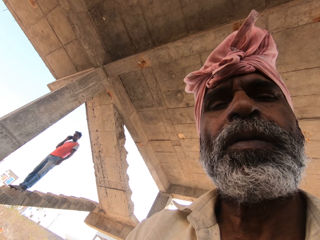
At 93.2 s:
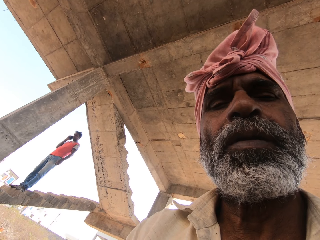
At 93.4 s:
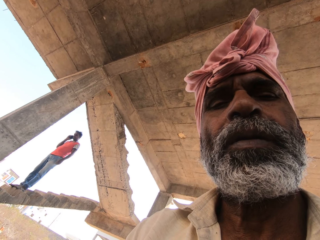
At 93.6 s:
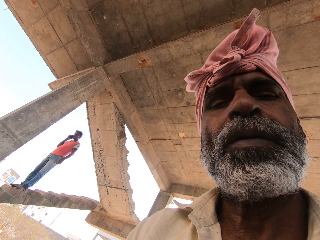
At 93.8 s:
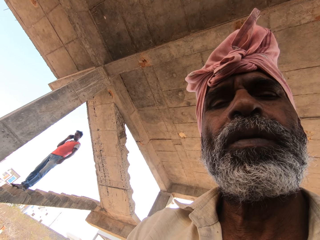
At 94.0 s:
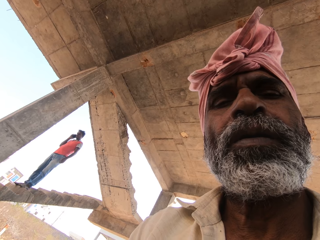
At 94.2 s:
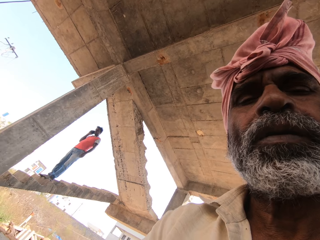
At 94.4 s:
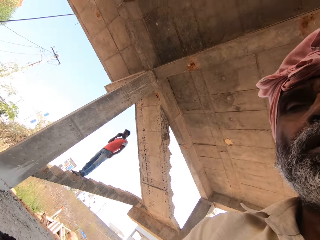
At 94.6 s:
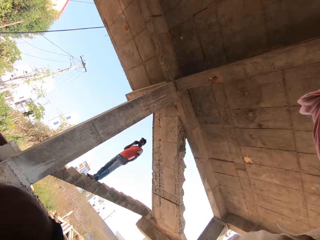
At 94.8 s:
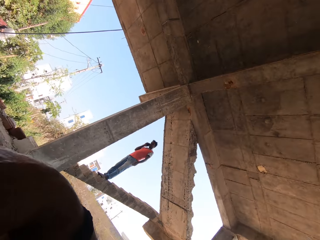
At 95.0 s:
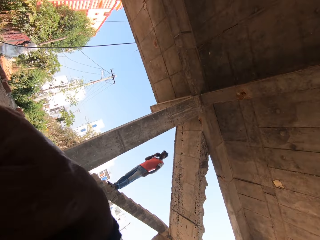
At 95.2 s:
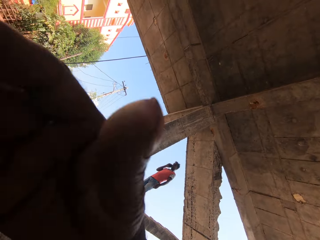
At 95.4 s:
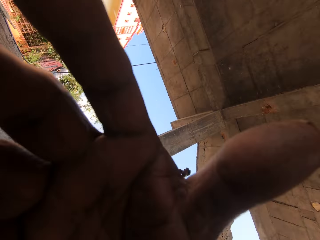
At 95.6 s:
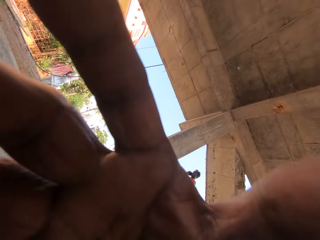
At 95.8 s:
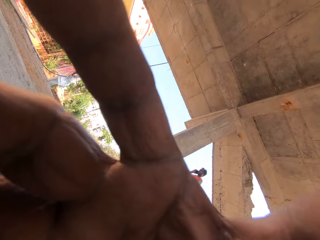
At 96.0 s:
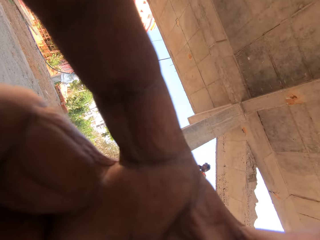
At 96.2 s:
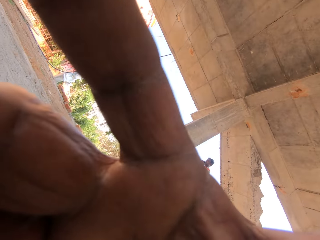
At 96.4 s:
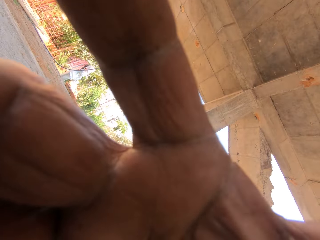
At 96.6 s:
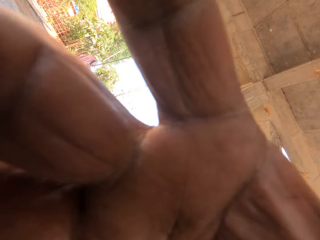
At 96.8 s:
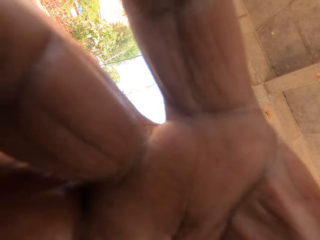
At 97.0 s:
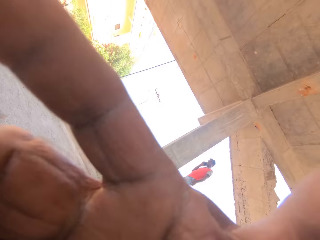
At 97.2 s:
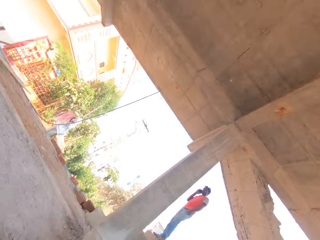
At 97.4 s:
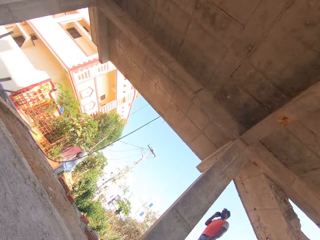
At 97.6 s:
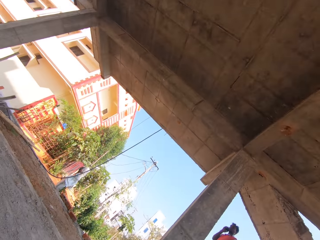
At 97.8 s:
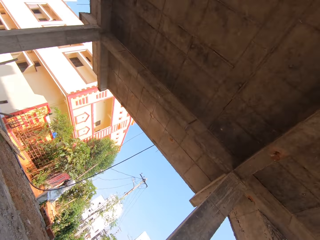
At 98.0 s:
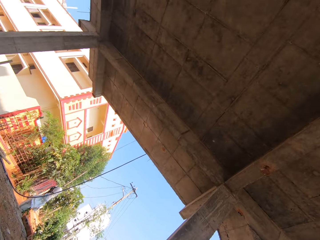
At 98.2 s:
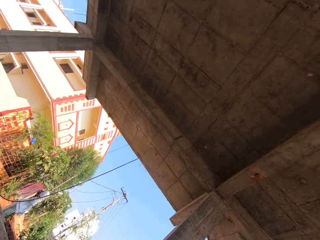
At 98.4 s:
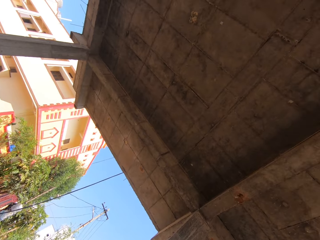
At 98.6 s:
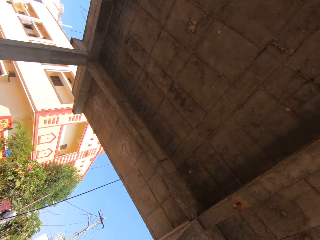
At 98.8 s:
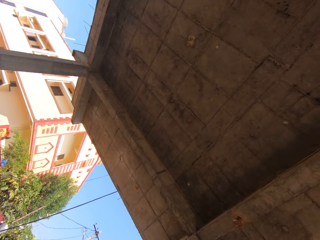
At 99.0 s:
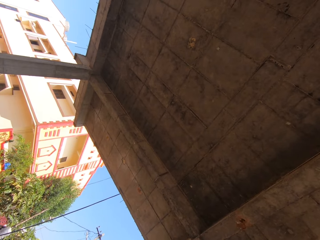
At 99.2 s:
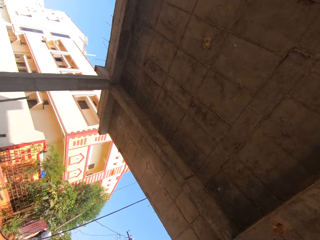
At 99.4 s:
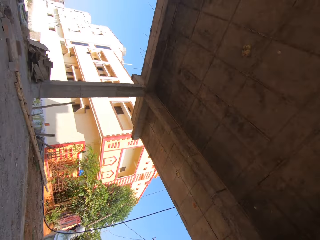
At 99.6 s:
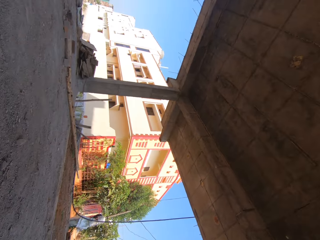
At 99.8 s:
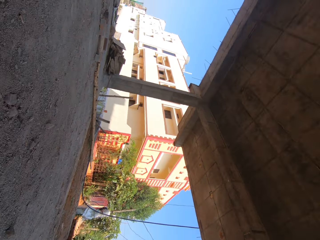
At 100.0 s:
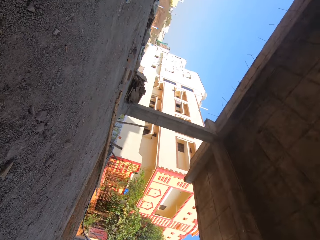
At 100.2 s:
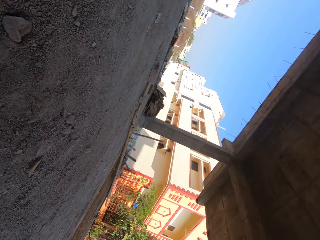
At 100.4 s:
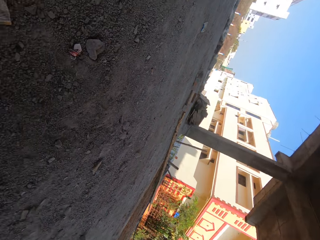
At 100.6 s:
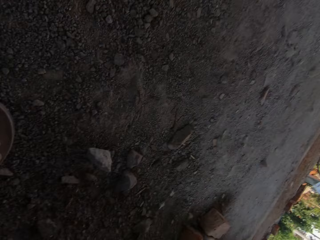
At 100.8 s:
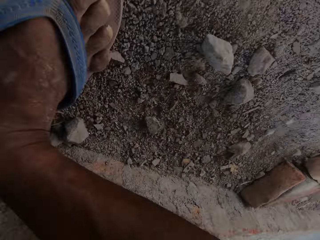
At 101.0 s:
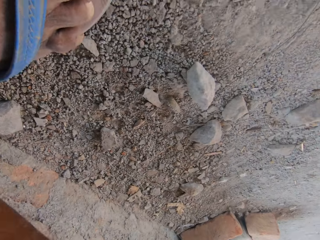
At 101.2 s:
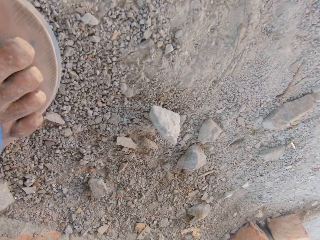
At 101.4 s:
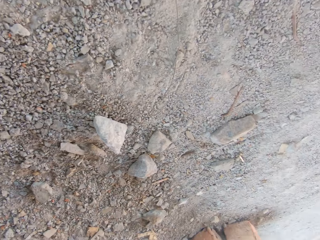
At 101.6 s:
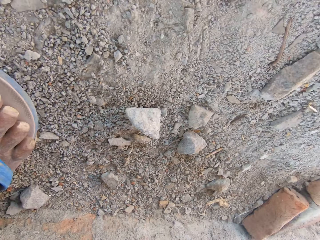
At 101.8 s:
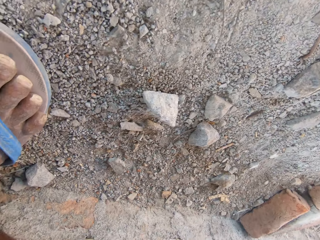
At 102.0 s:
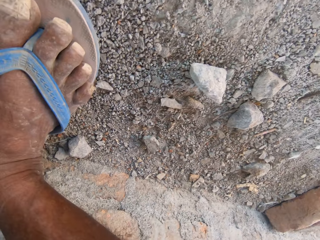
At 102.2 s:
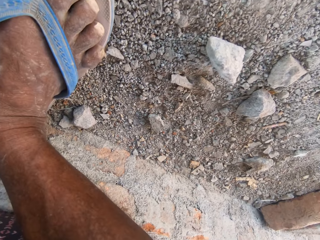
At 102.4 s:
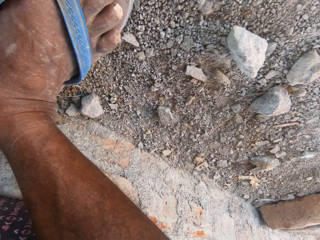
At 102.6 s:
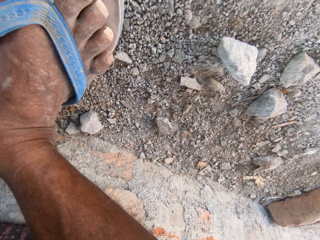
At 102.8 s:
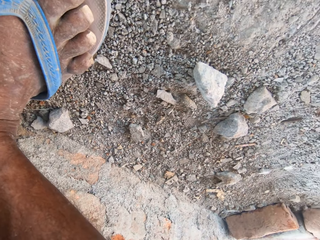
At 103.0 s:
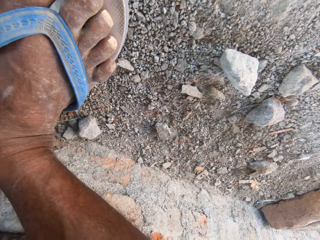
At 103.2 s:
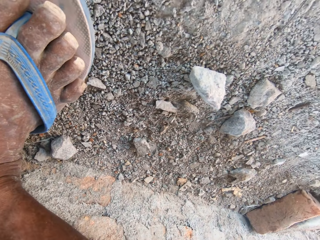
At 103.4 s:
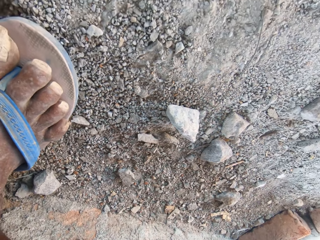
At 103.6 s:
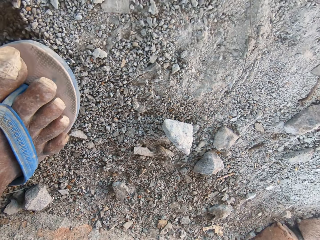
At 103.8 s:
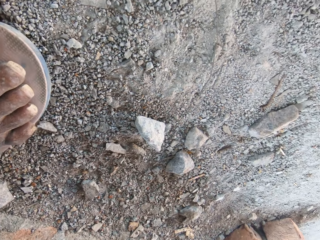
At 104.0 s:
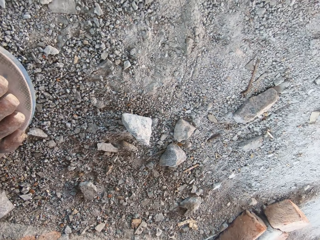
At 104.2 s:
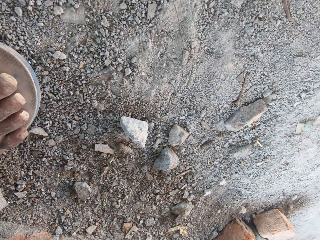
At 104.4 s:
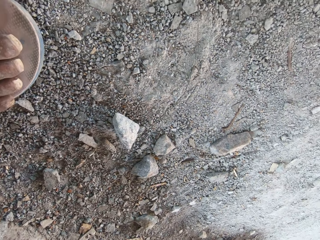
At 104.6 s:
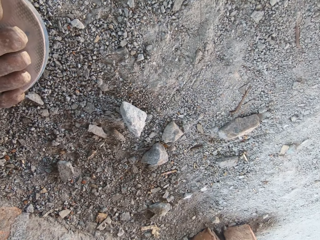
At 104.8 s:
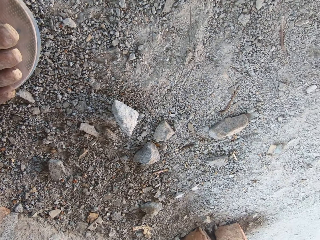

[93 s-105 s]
The camera wearer looks outside. They raise the hand. A man moves a hand. The camera wearer looks outside, looks around, and looks at a wall. They look at a building. They adjust a camera. They look at the floor.

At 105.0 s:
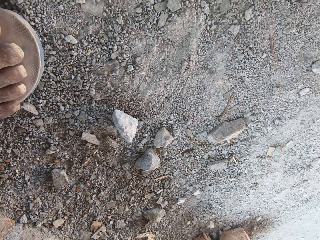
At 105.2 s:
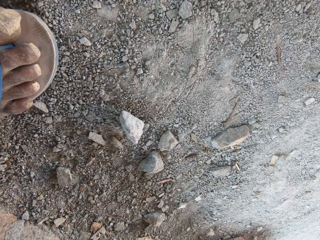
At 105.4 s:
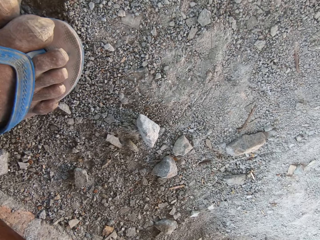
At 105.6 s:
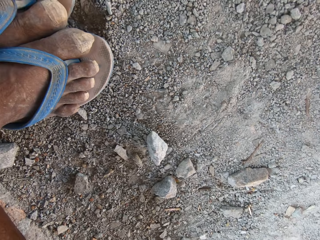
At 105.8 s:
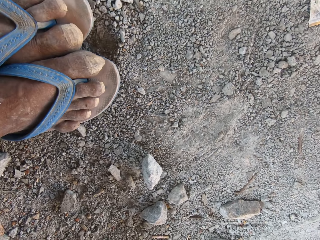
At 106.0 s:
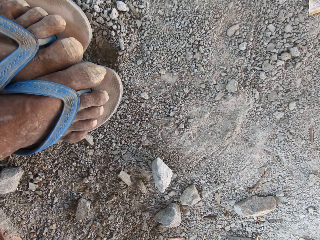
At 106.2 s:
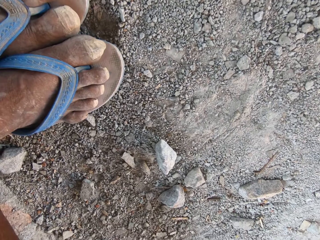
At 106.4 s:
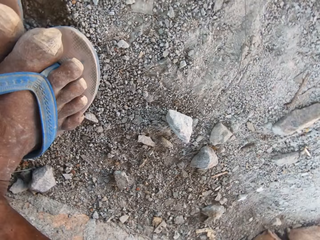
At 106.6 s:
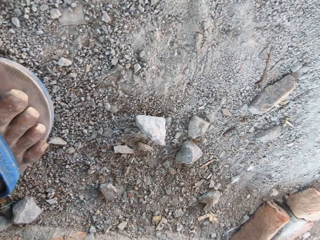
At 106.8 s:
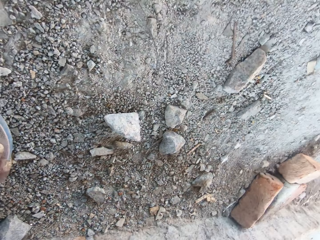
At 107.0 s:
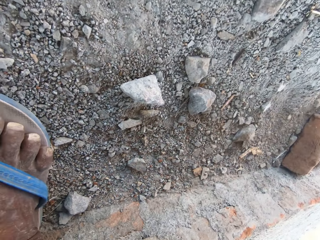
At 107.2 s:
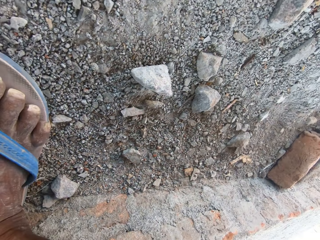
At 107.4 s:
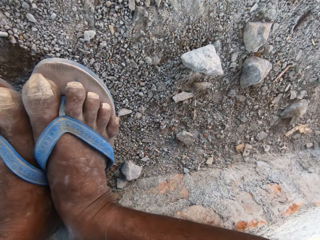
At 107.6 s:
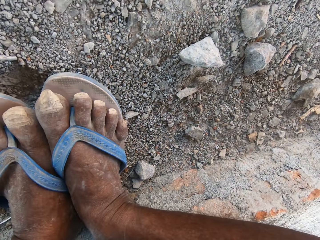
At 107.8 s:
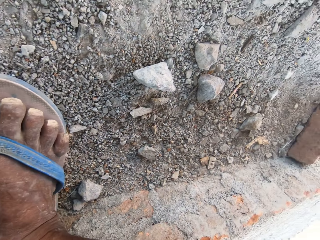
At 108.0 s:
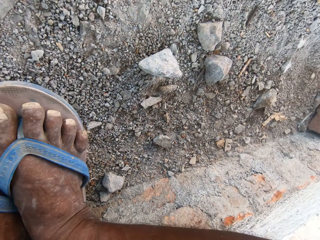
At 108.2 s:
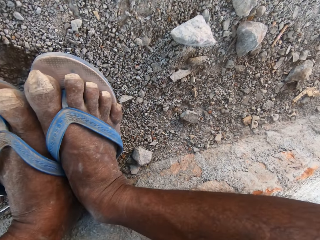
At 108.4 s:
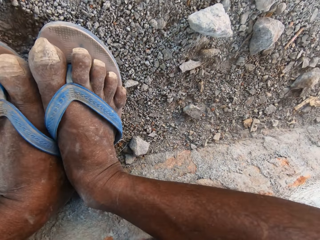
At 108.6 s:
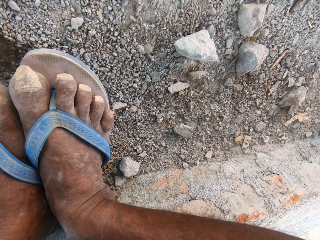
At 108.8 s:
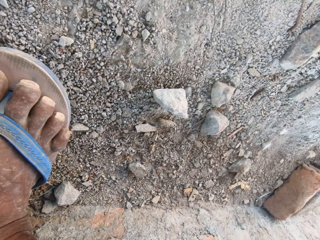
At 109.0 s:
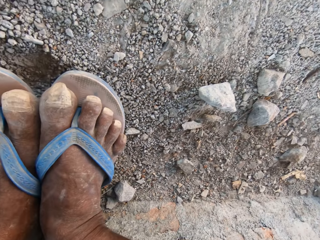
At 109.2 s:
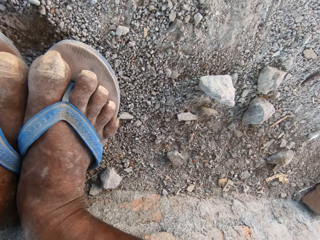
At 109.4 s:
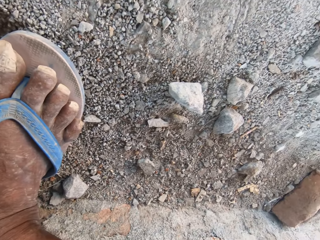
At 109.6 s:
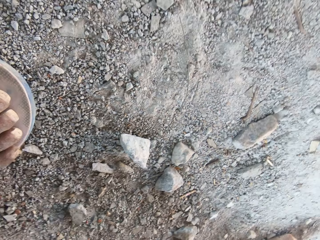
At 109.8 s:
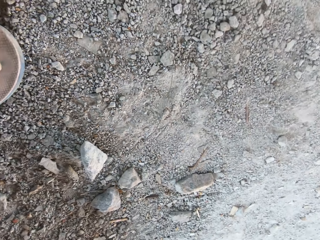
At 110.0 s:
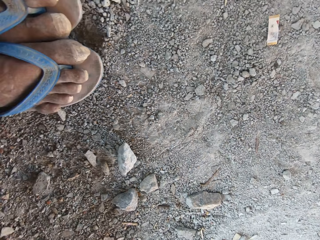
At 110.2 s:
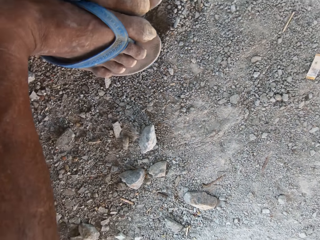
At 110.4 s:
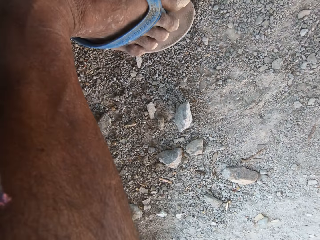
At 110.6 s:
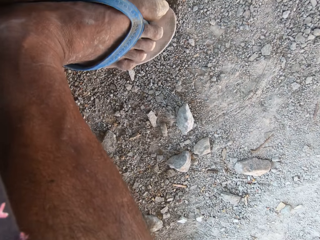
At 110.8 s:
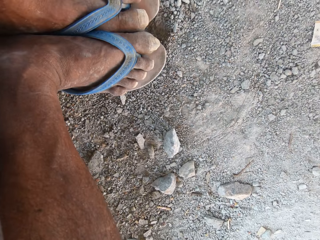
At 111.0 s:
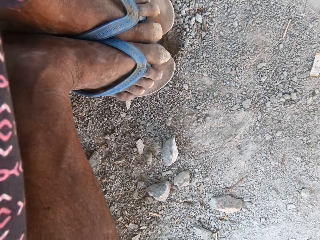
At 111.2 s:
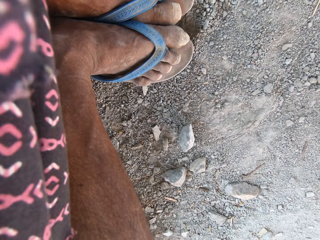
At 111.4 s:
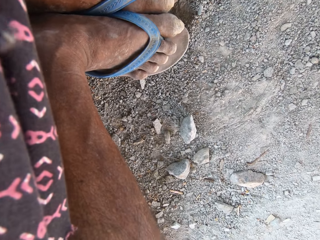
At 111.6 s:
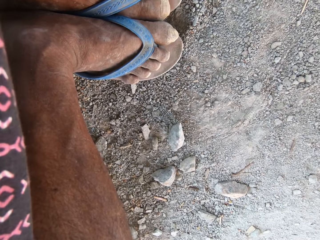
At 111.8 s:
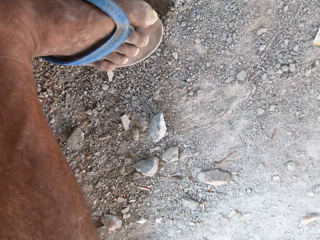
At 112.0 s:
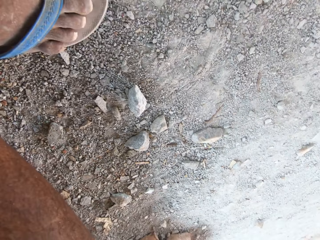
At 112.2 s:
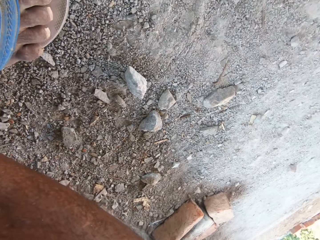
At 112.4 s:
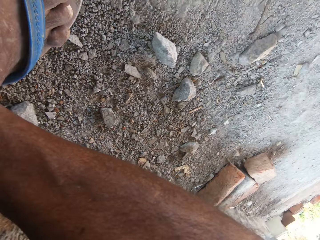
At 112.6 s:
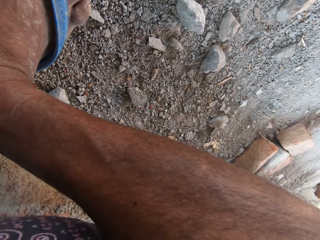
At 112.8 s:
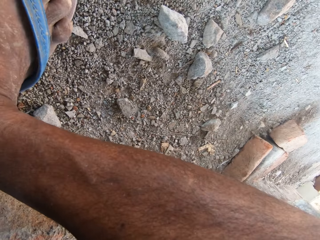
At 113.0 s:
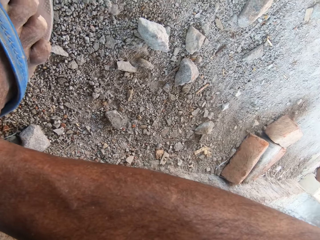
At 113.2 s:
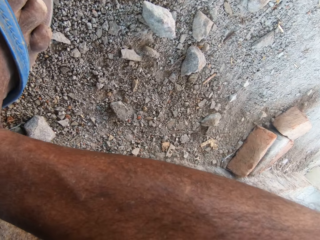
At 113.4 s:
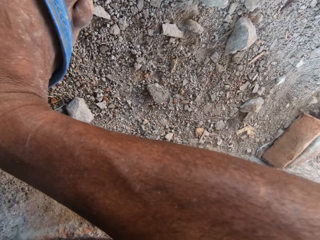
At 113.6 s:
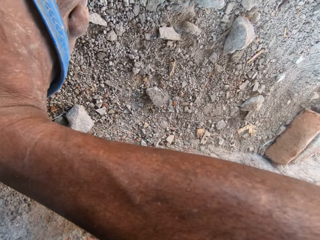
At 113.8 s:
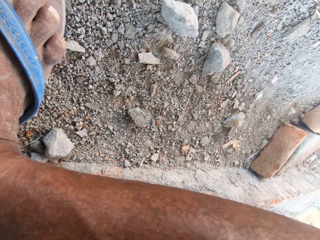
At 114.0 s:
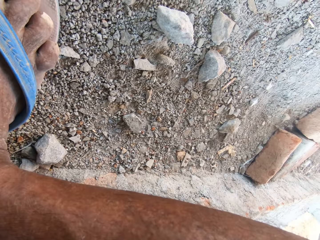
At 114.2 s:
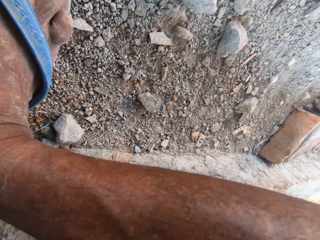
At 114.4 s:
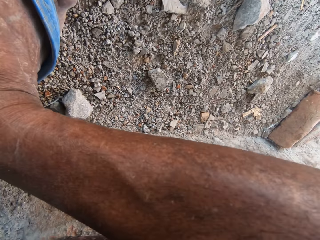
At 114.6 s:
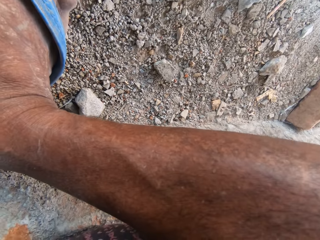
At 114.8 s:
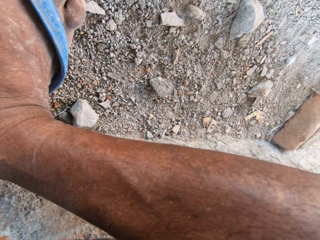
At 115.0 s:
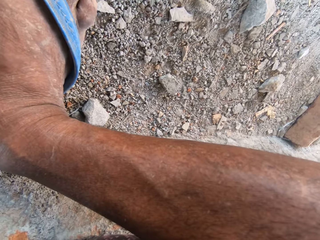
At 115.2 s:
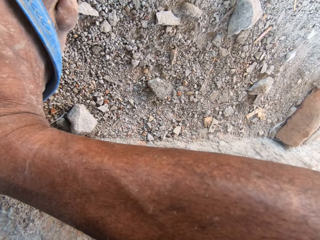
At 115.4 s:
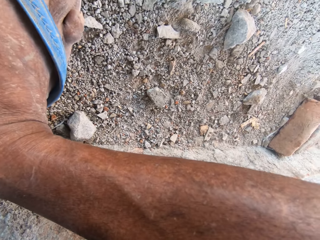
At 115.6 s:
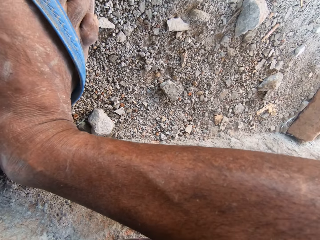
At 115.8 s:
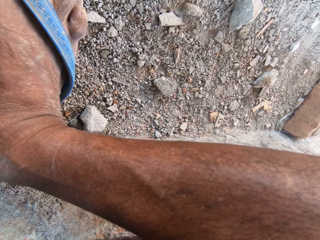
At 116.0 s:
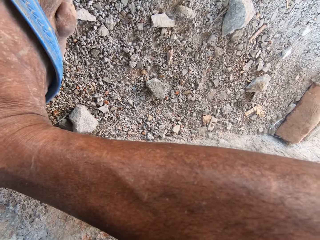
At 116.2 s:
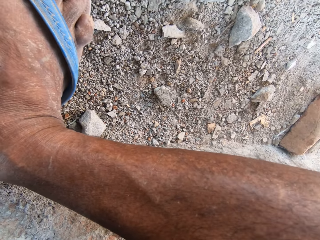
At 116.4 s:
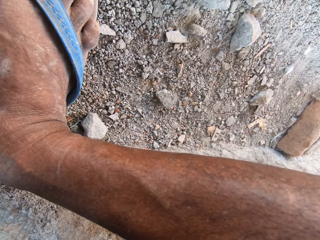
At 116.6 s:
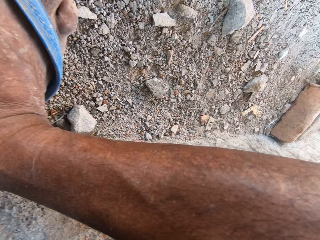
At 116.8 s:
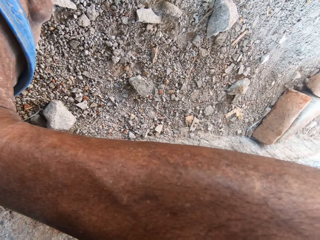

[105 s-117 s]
The camera wearer looks at his legs. He looks around. He looks at his legs or feet.
